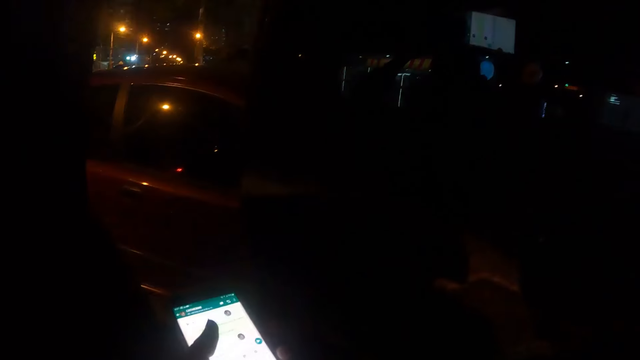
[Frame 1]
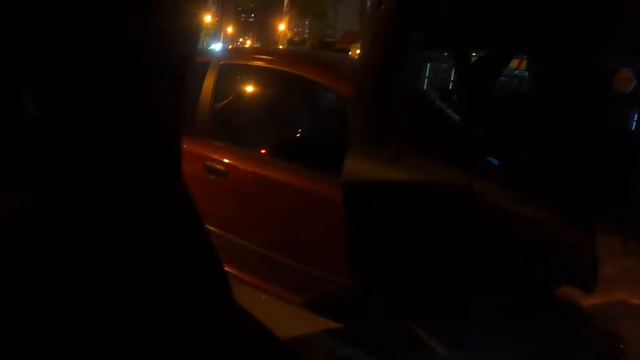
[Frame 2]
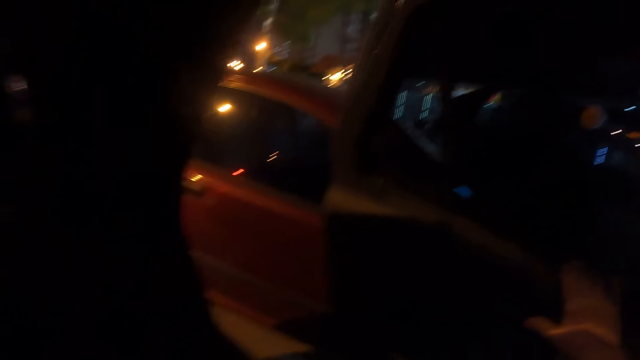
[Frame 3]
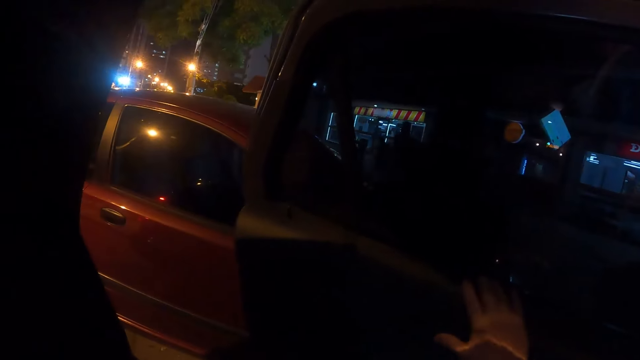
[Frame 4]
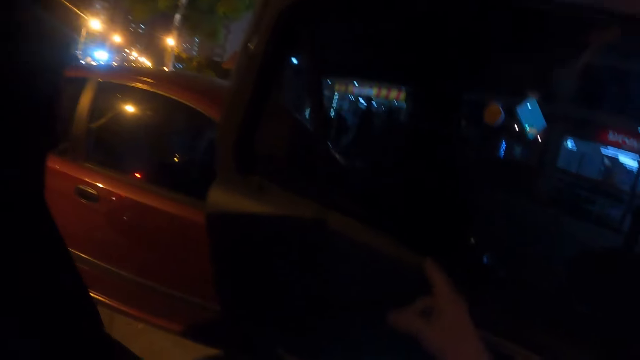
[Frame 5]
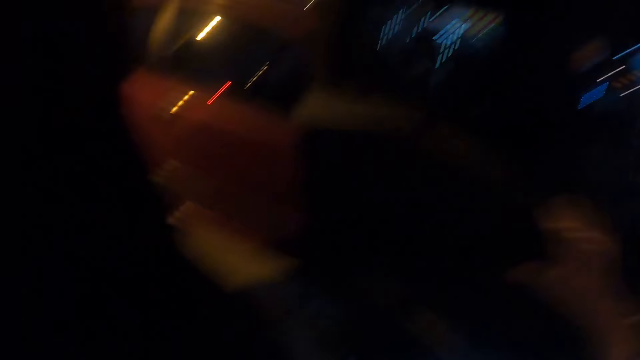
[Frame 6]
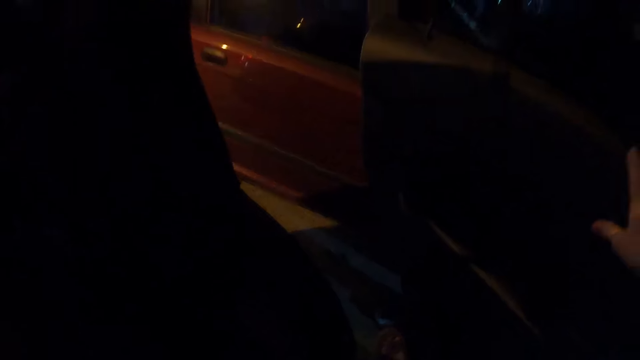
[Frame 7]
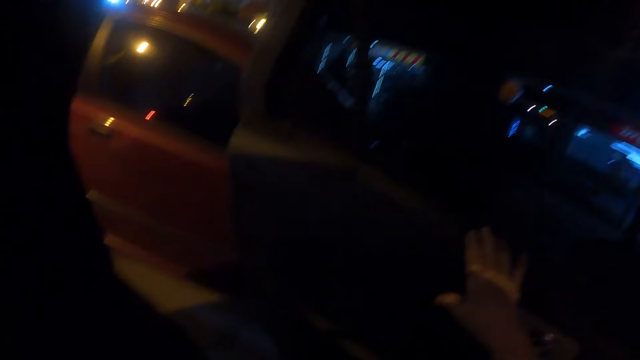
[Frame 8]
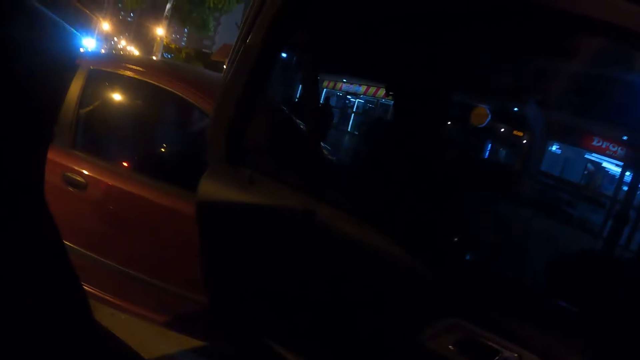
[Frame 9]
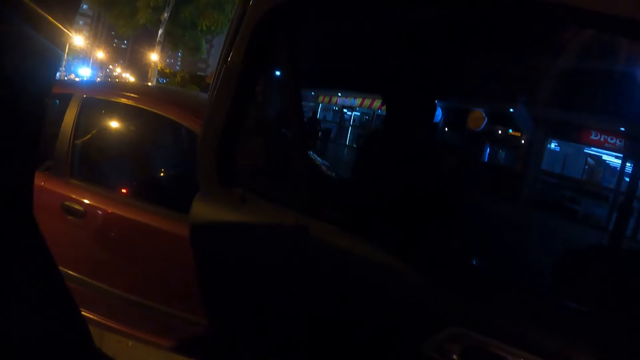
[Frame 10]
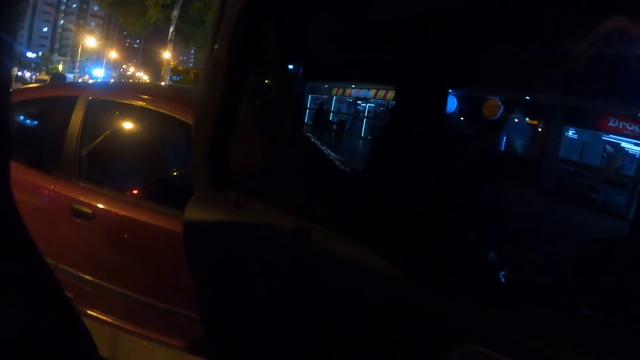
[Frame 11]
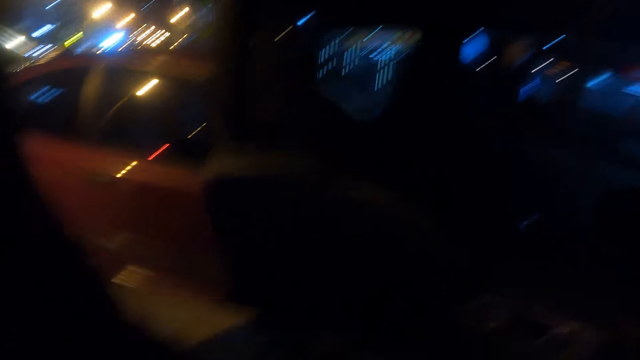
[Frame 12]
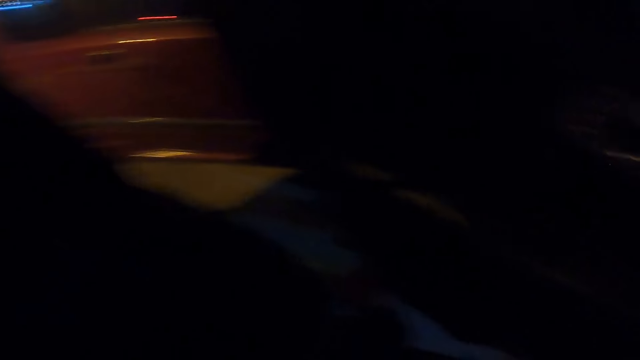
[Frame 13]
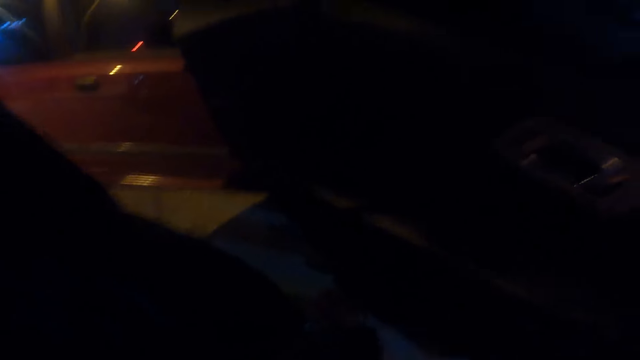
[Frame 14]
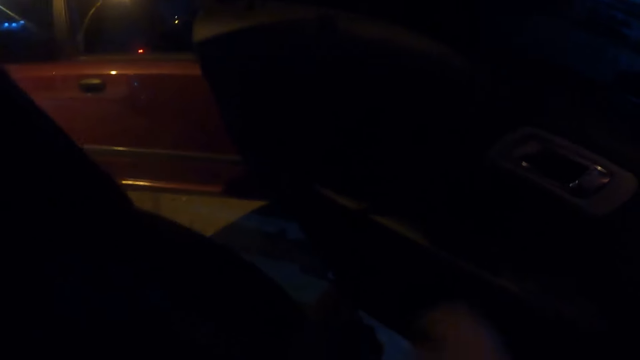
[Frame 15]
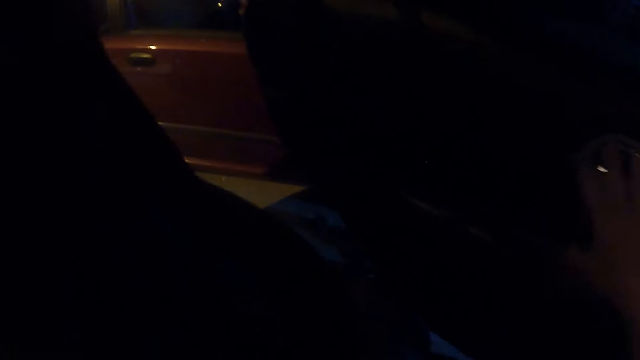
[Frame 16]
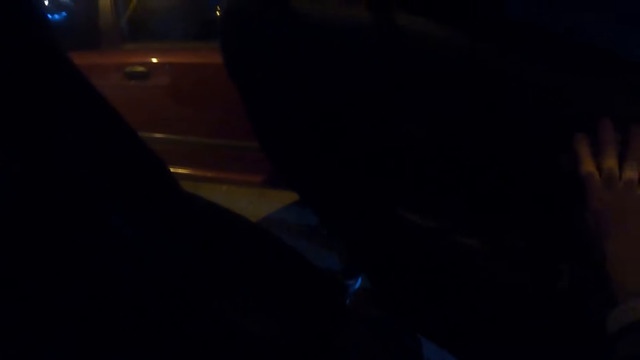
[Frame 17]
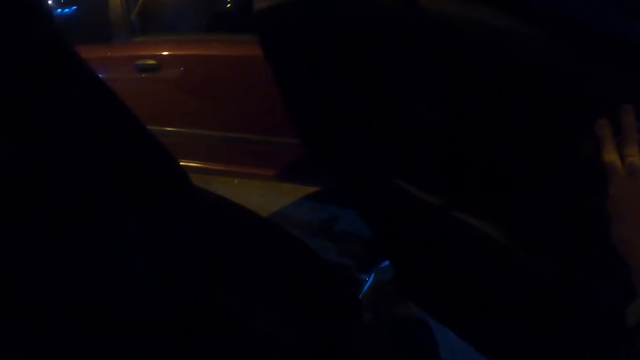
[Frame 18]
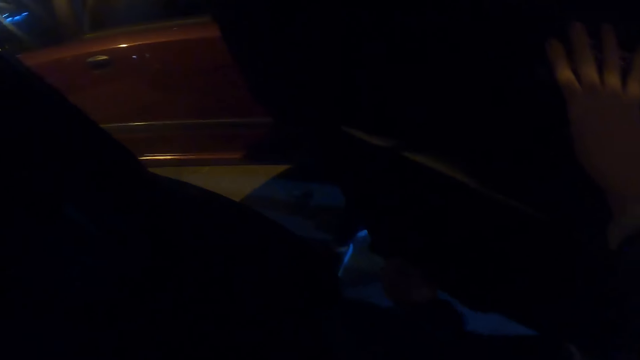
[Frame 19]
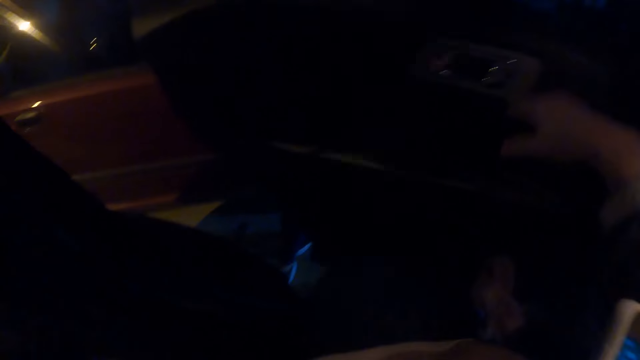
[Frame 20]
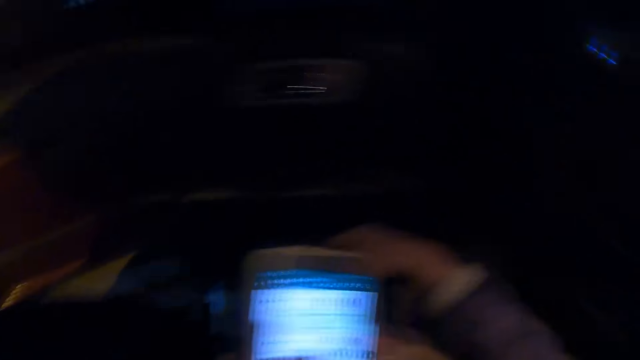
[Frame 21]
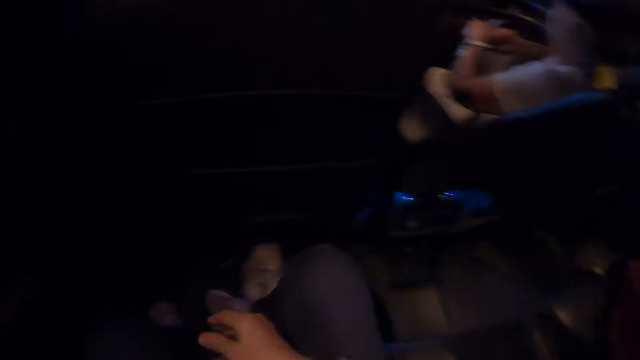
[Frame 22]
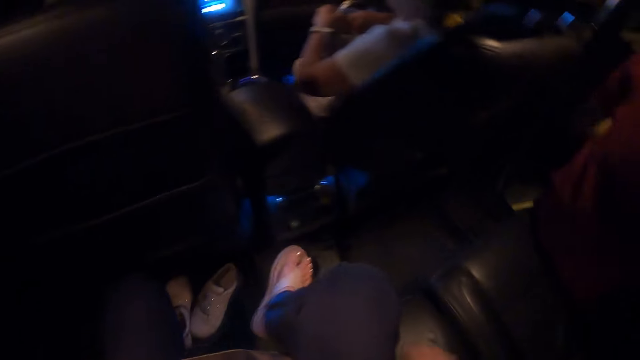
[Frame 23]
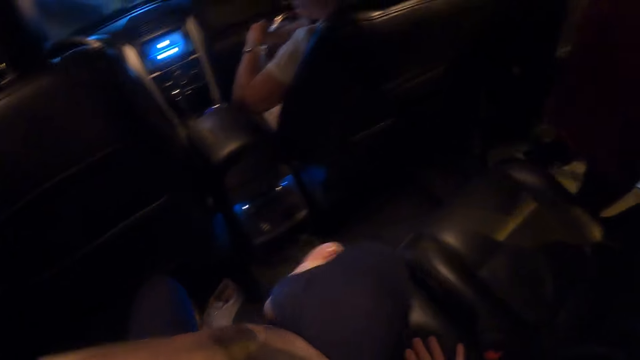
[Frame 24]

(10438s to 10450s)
The camera wearer looks around. They point a finger. They look around. They hold the car door. They hold the car door again. They touch the car door. They turn around. They hold the phone. They turn around.

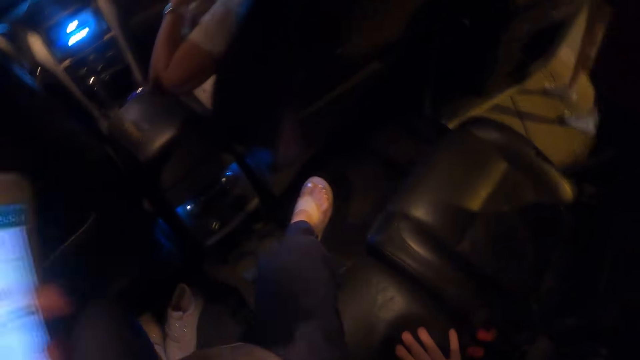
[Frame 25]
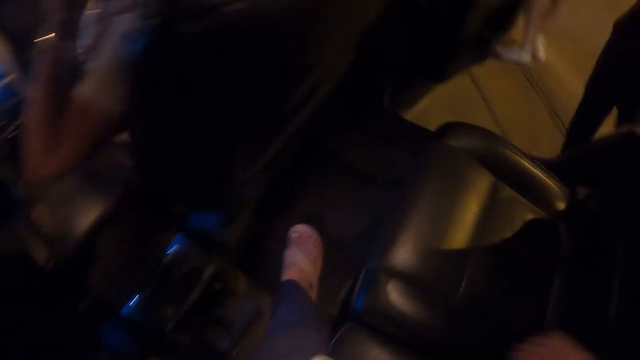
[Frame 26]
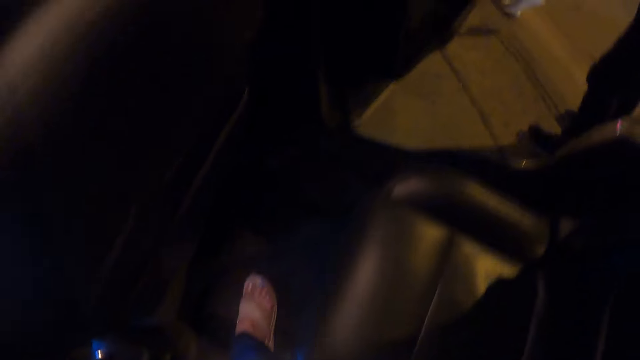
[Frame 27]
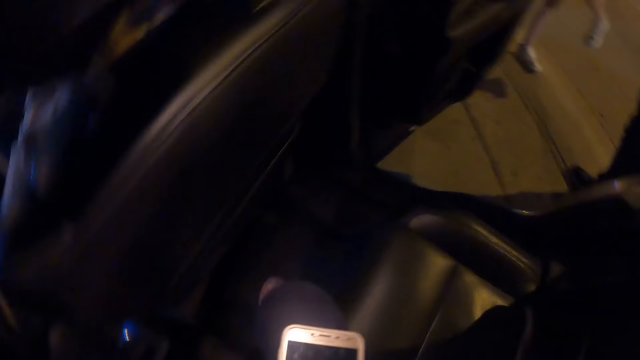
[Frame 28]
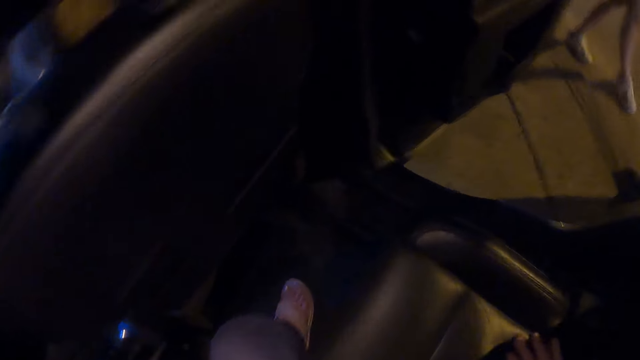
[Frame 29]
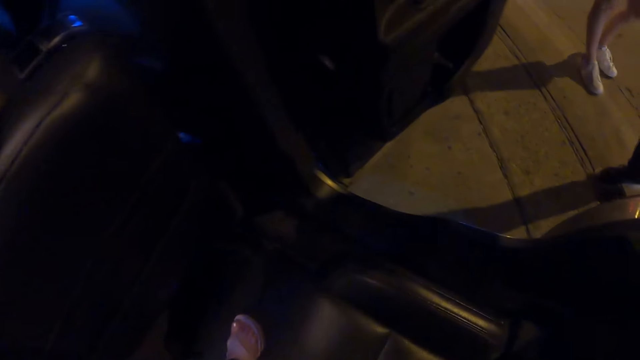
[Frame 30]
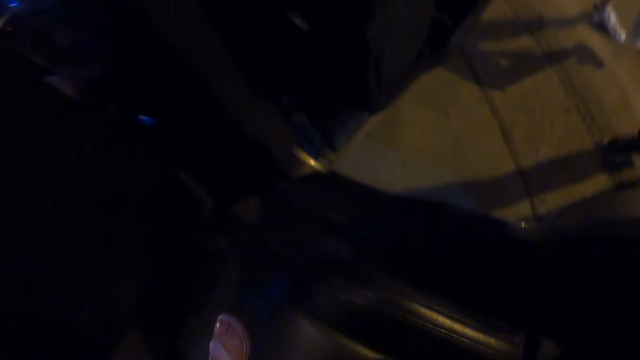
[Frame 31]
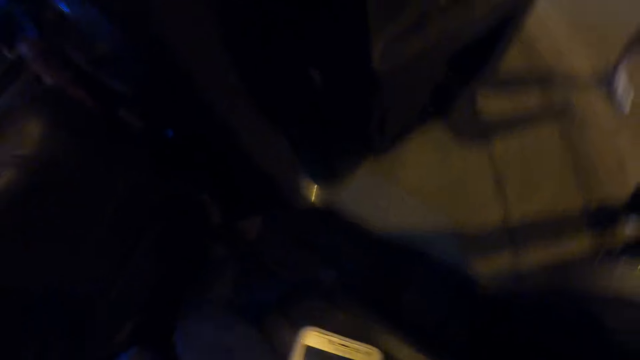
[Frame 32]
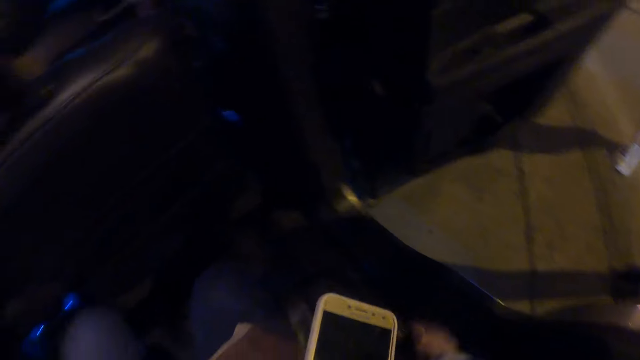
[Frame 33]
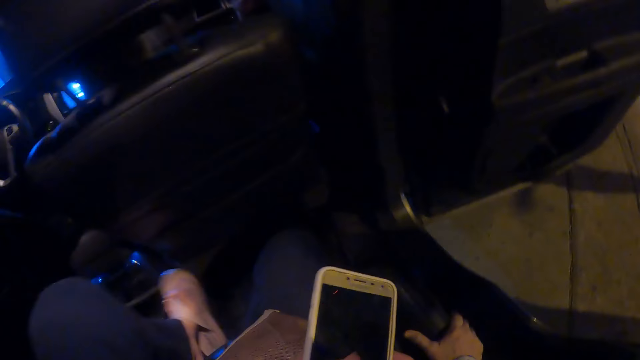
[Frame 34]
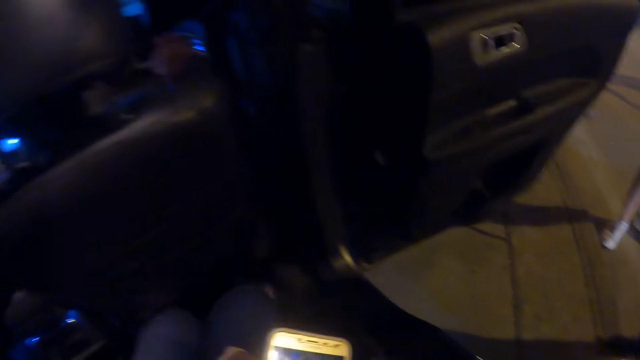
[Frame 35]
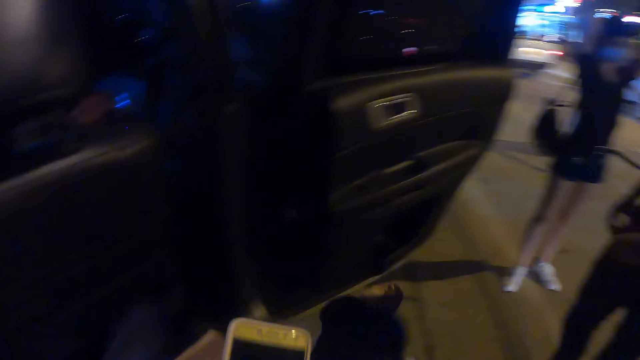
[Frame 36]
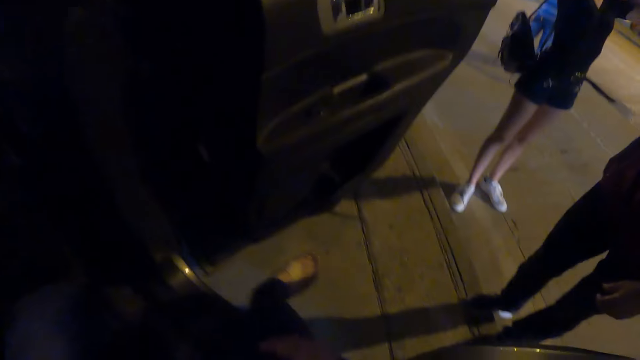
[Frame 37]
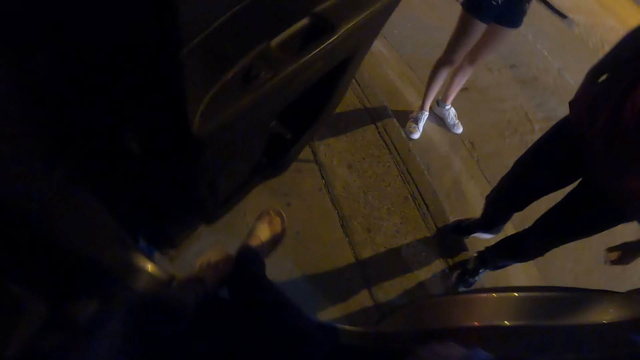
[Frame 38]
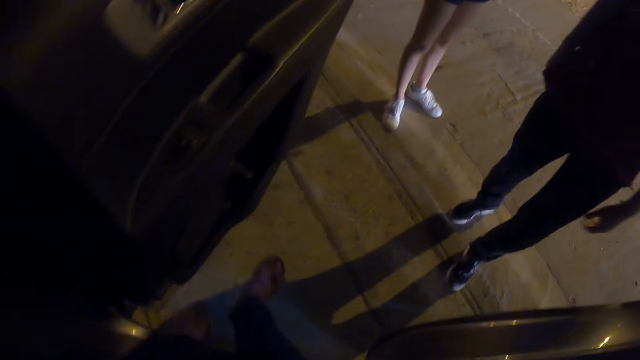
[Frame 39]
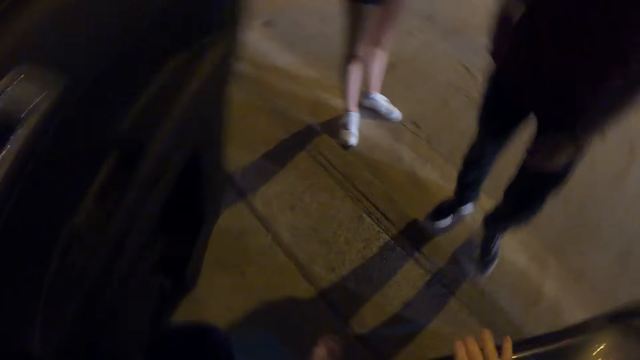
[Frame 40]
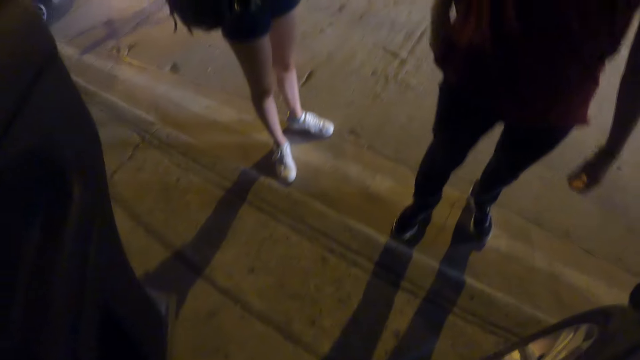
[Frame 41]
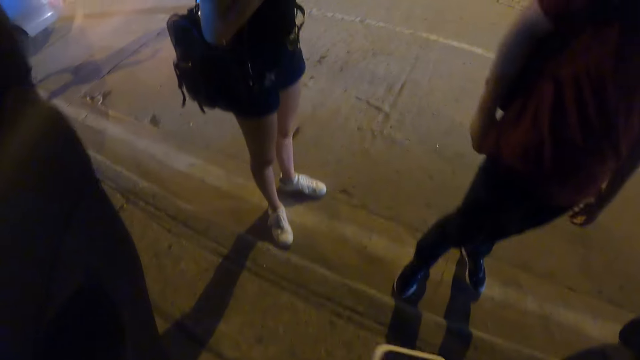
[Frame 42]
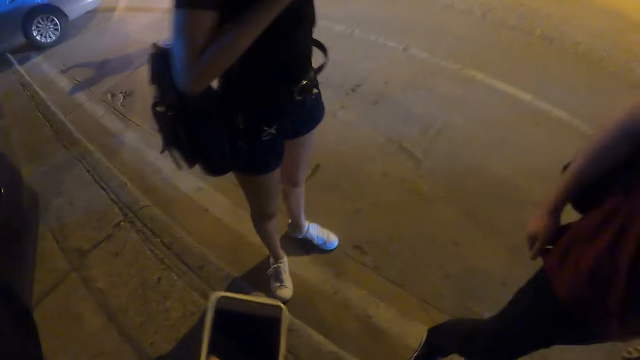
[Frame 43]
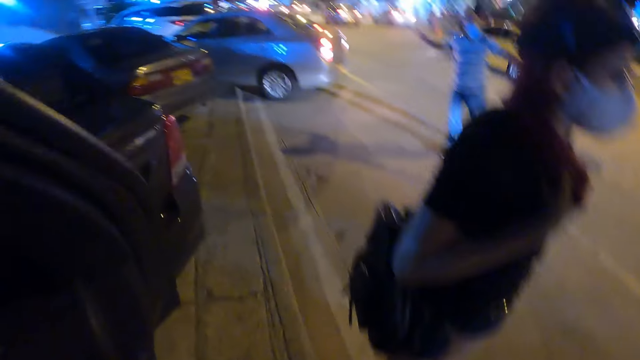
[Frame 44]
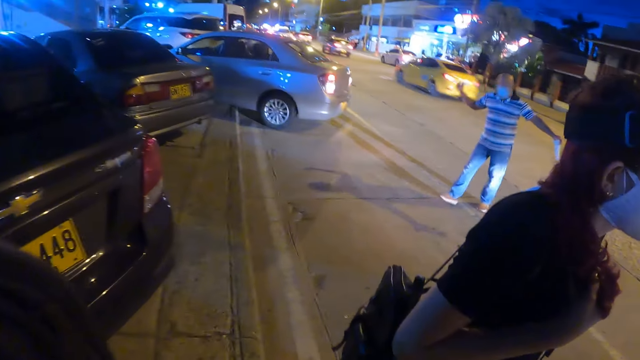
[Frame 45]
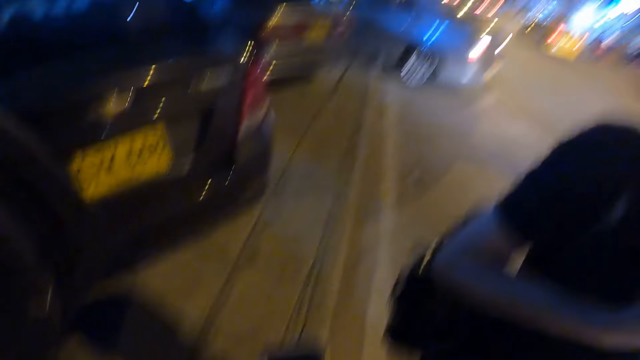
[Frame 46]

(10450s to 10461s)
The camera wearer moves in the car. They move the phone. They move in the car. They move out of the car. They hold the phone. They look around.
